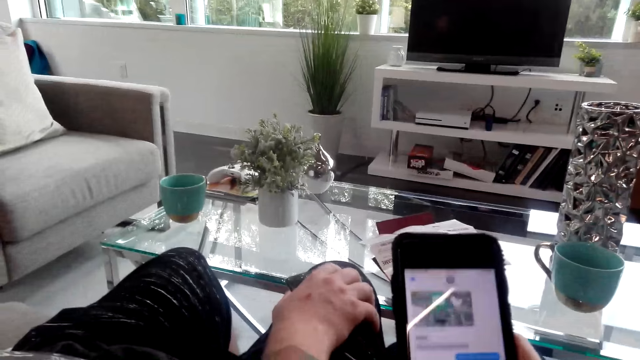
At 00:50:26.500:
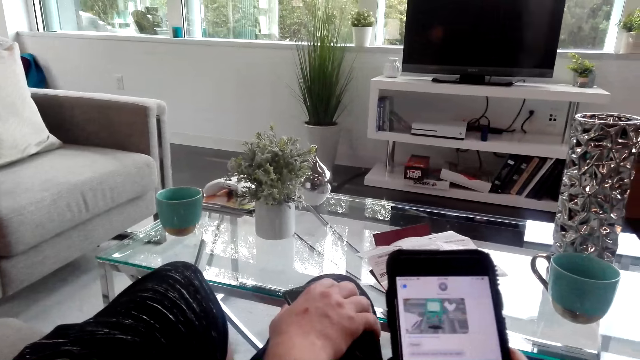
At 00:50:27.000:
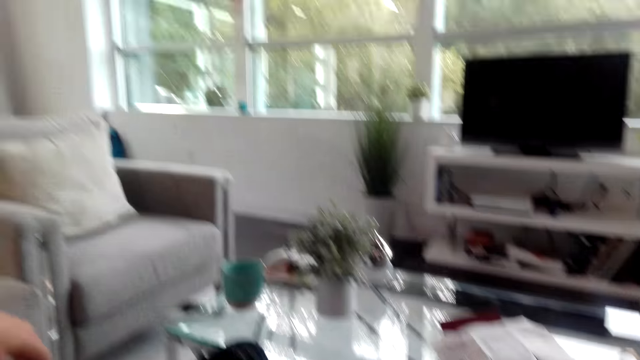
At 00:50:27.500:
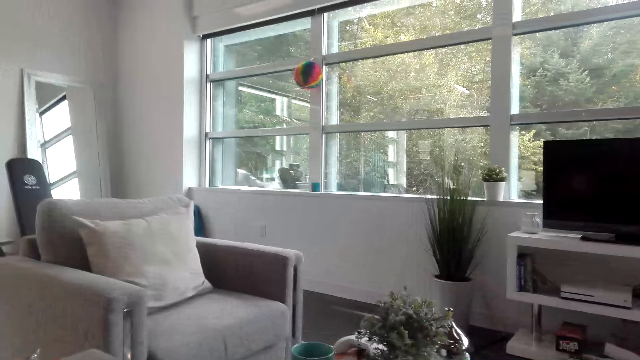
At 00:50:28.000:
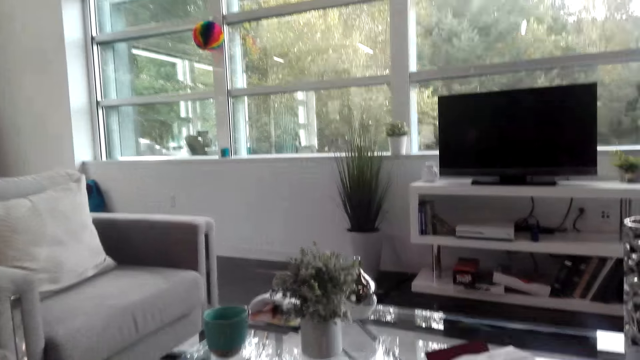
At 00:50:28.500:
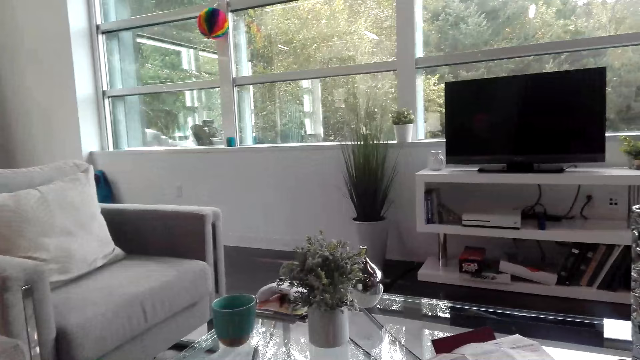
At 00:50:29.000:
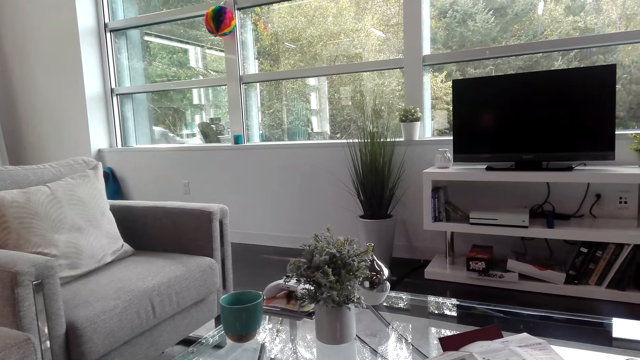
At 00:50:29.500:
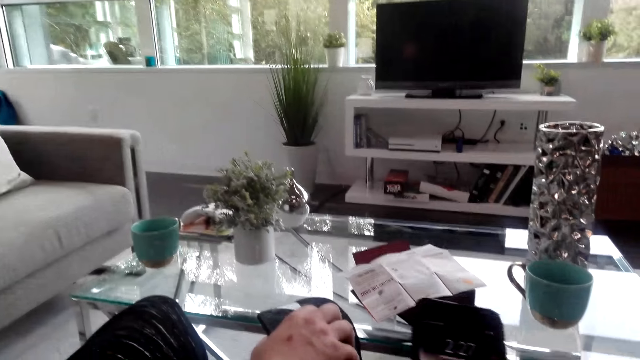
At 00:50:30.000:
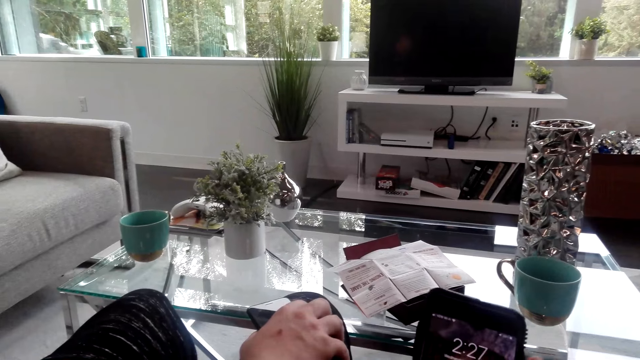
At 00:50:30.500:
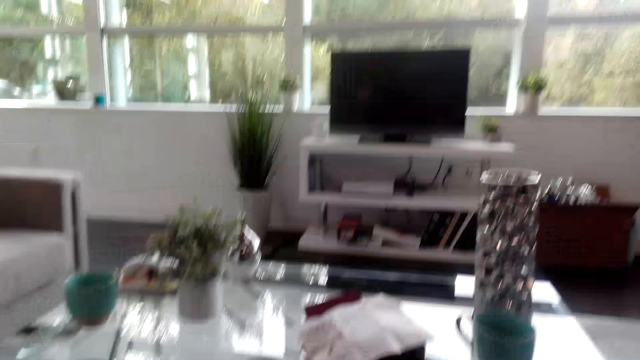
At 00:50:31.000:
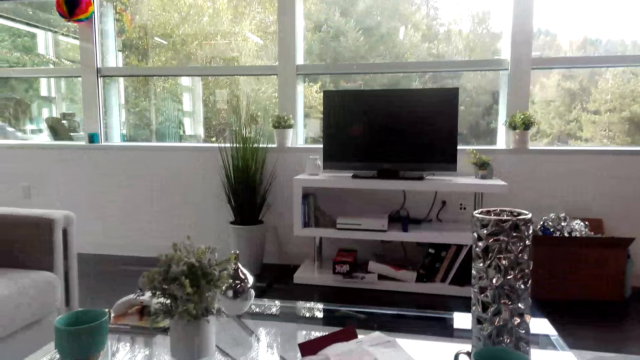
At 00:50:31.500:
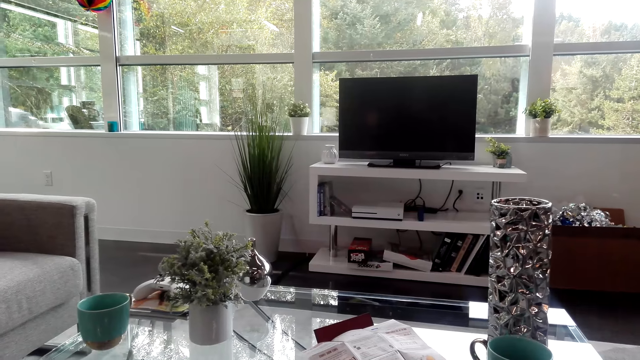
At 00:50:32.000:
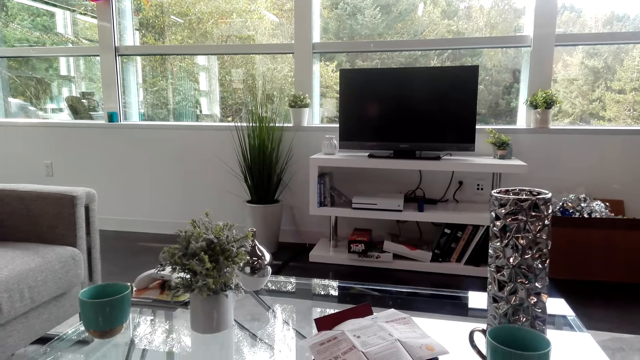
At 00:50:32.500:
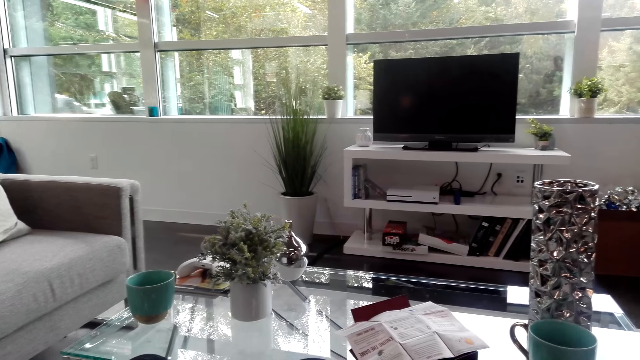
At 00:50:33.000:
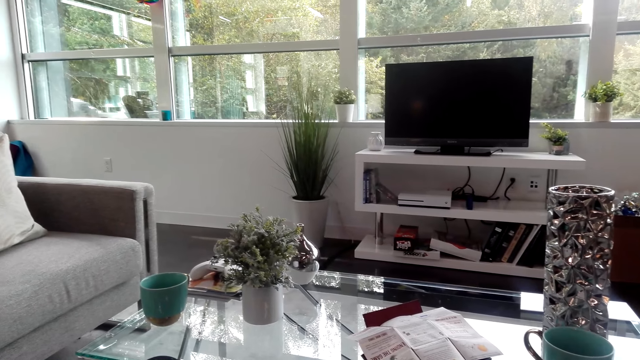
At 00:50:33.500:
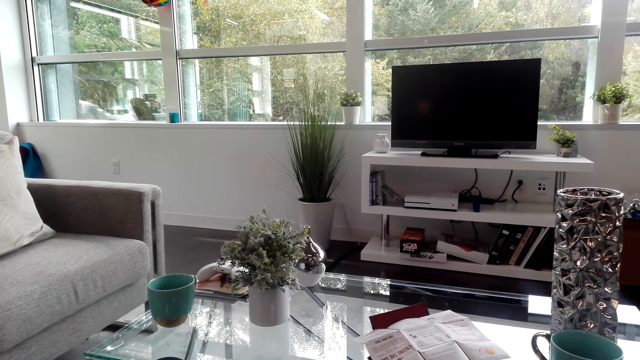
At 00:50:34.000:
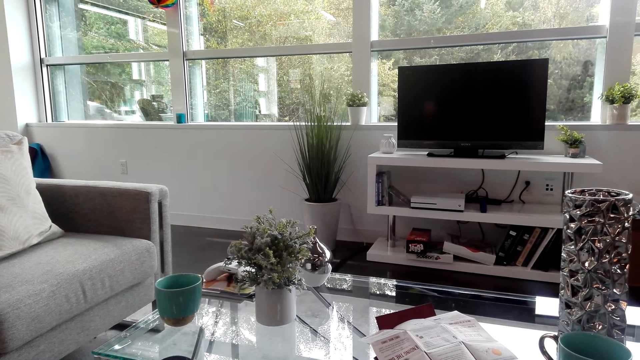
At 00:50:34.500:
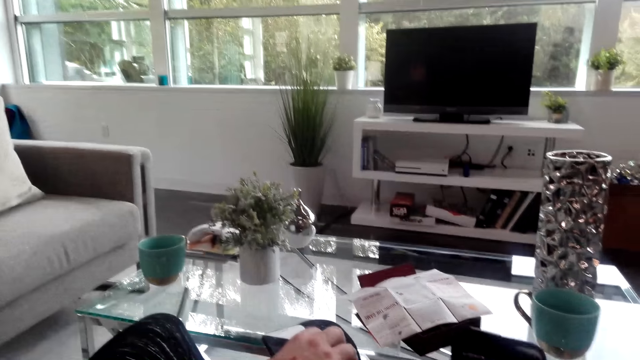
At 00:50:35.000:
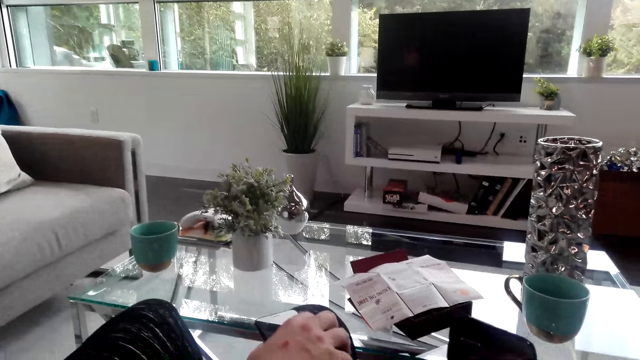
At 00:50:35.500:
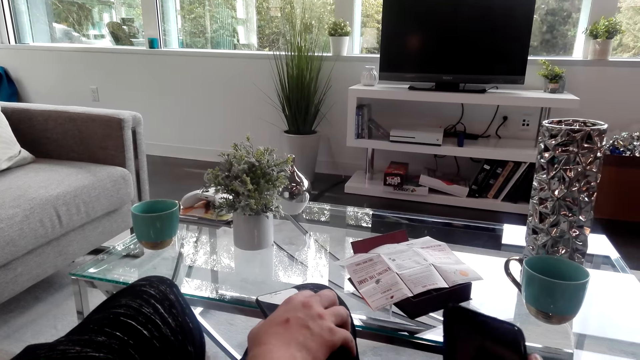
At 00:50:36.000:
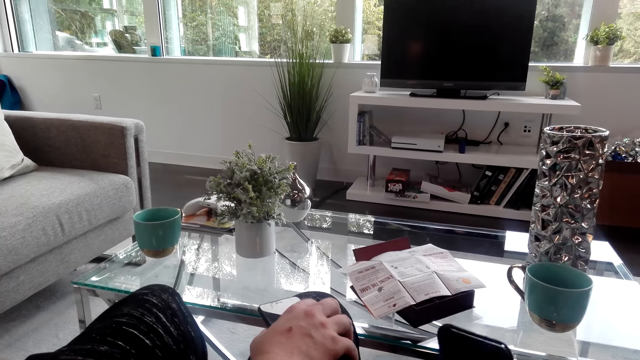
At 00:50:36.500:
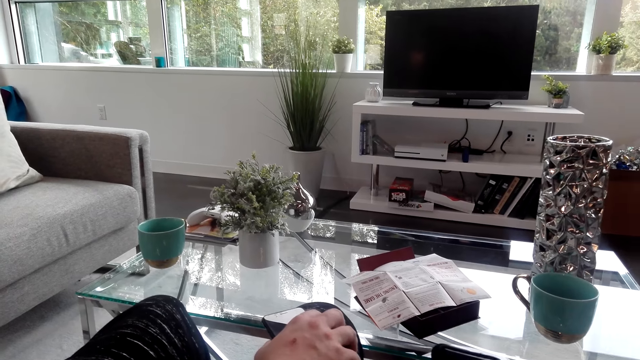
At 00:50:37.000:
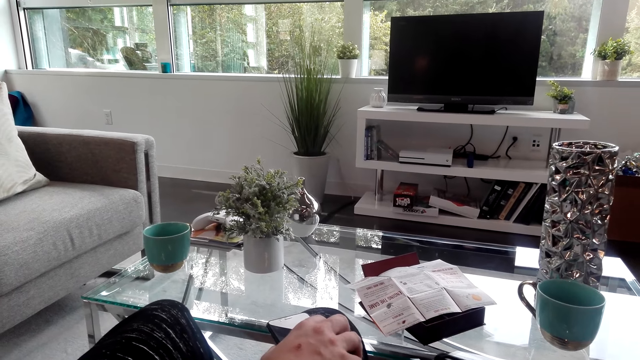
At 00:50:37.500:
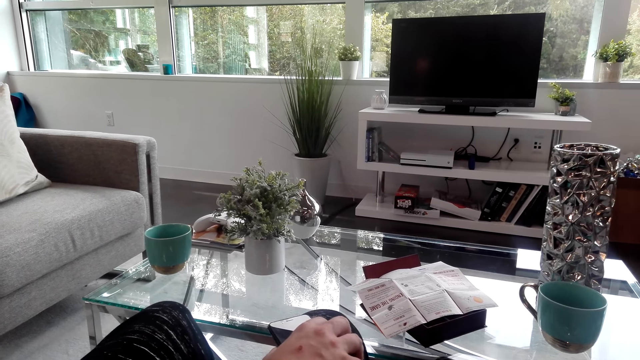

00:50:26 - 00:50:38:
The camera wearer looks around. They scroll on a phone. They look around. They scroll on the phone.

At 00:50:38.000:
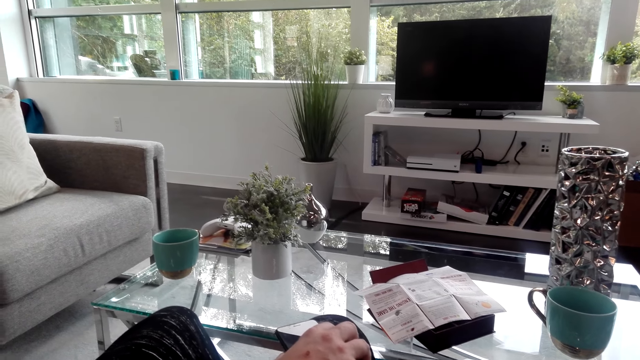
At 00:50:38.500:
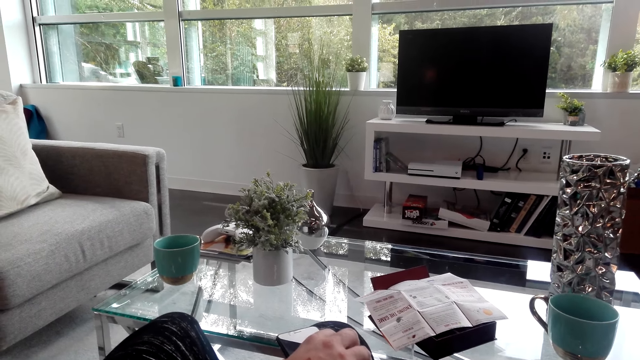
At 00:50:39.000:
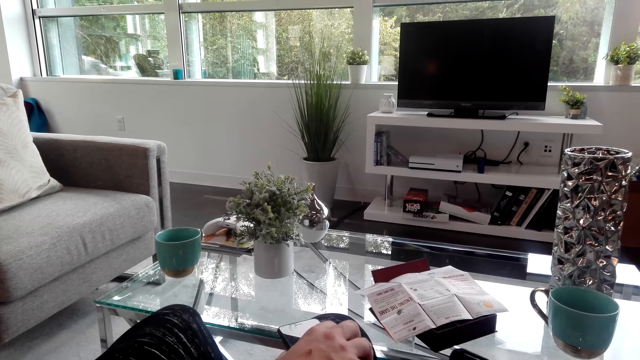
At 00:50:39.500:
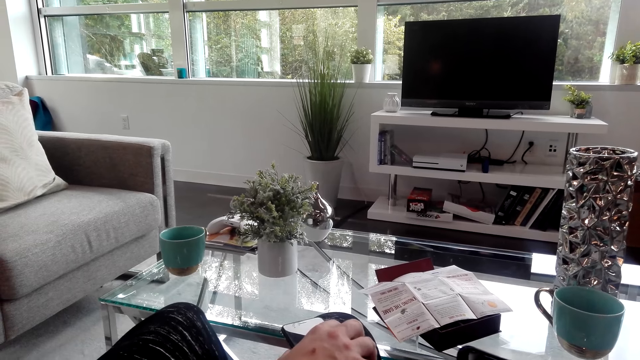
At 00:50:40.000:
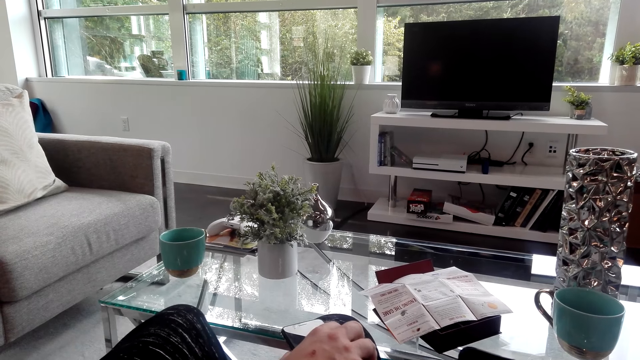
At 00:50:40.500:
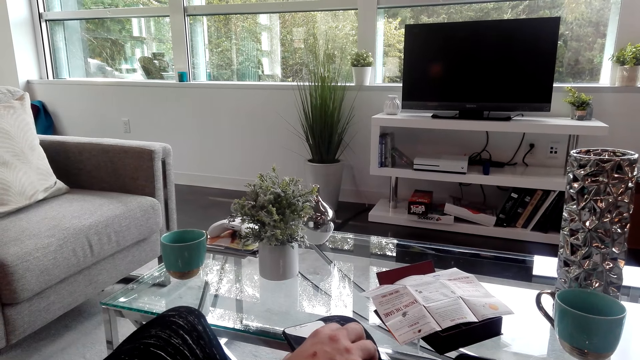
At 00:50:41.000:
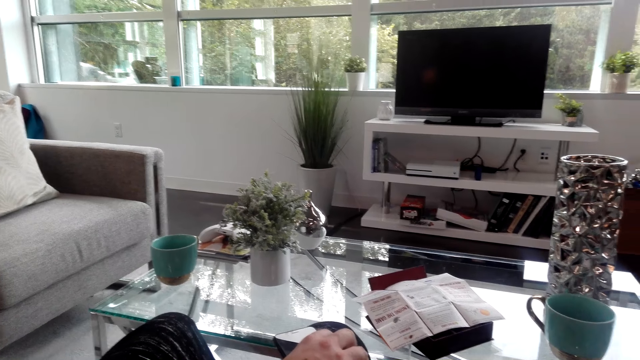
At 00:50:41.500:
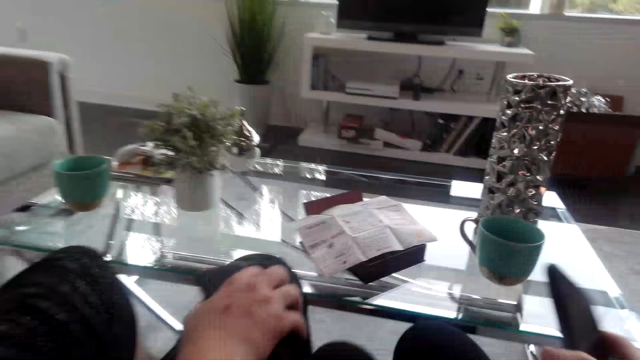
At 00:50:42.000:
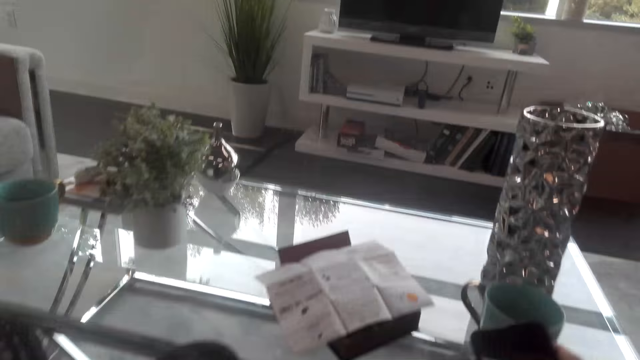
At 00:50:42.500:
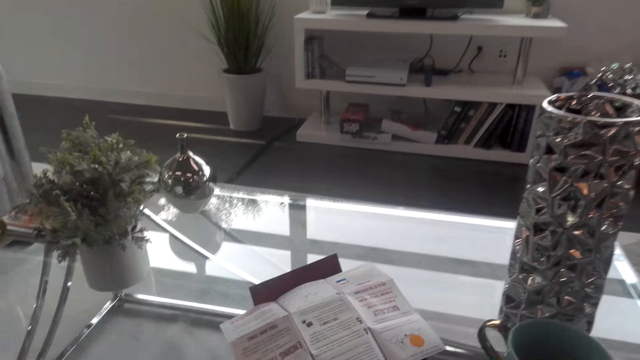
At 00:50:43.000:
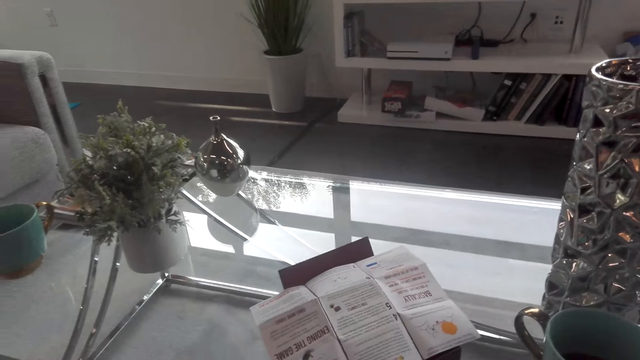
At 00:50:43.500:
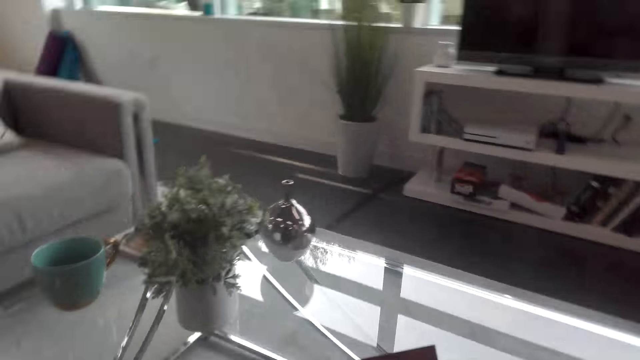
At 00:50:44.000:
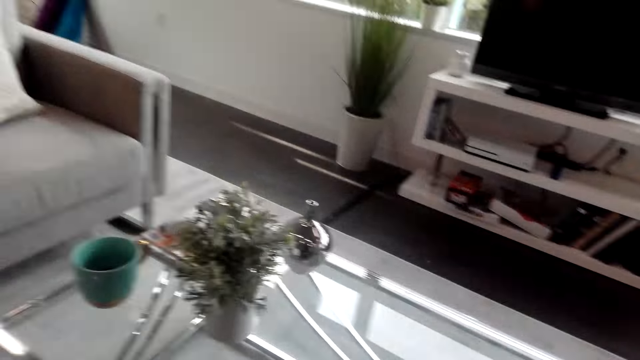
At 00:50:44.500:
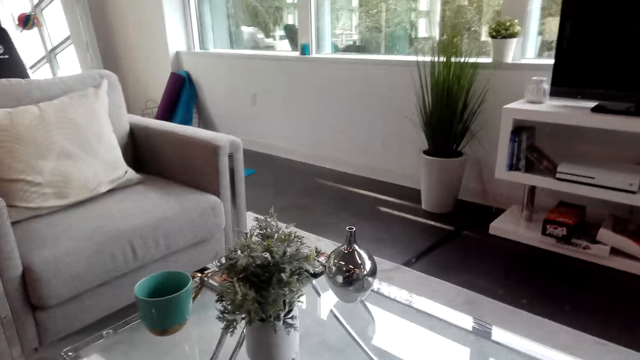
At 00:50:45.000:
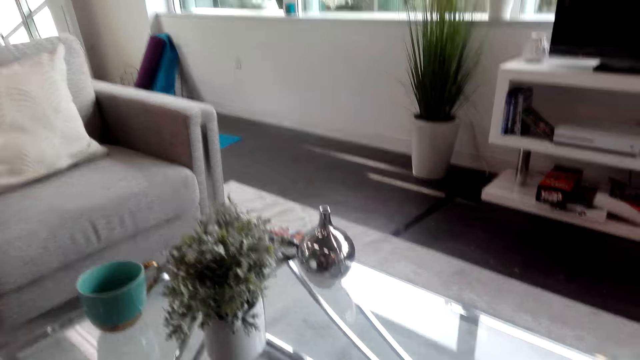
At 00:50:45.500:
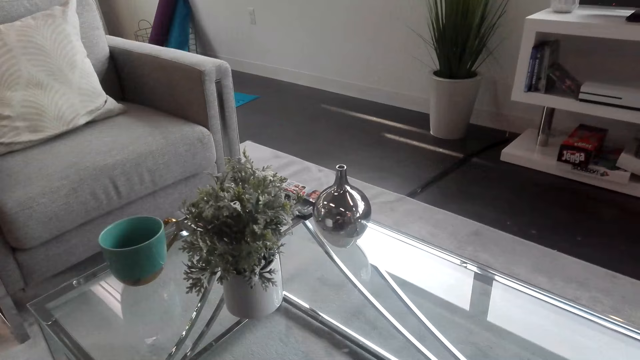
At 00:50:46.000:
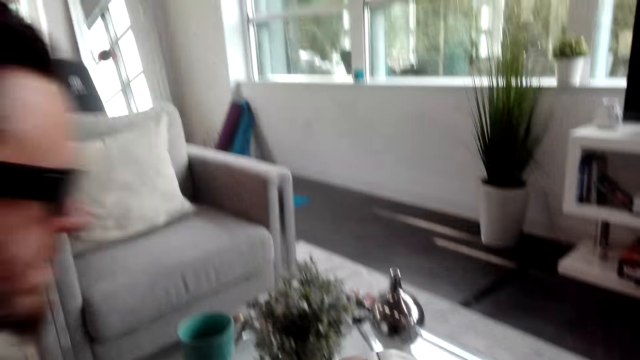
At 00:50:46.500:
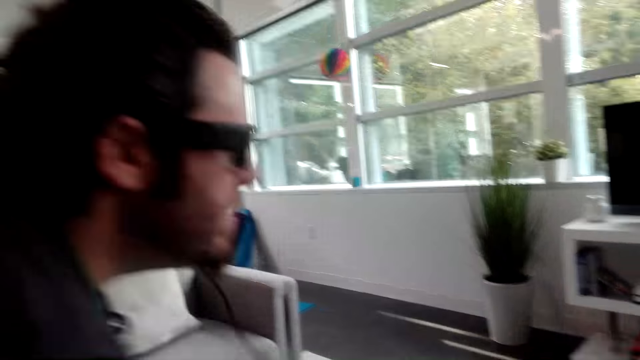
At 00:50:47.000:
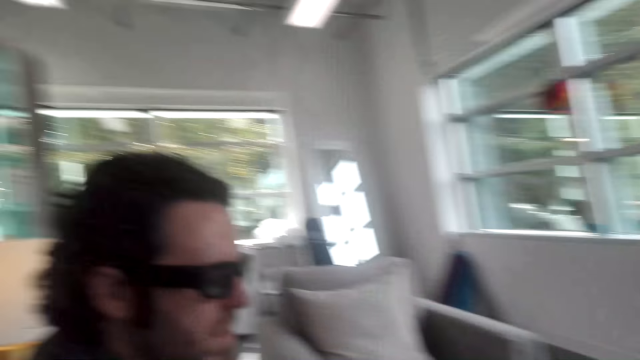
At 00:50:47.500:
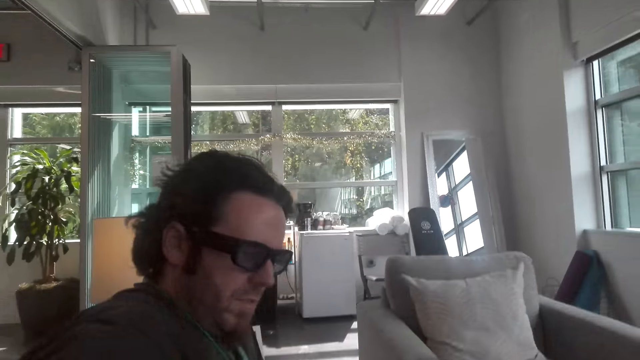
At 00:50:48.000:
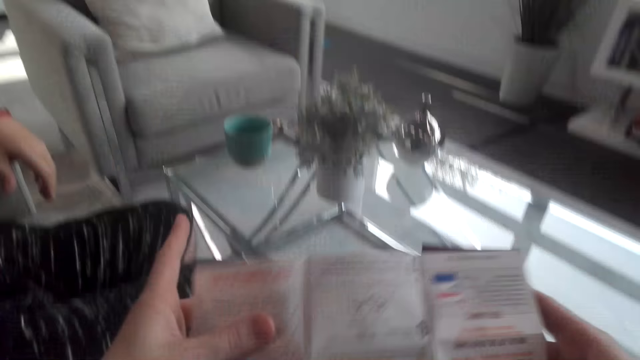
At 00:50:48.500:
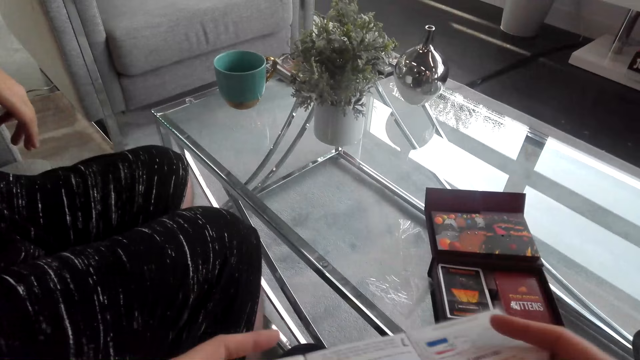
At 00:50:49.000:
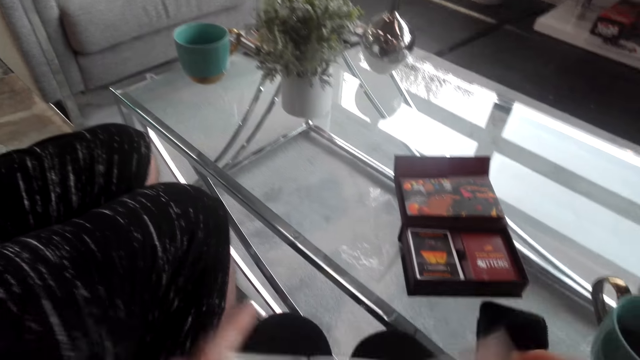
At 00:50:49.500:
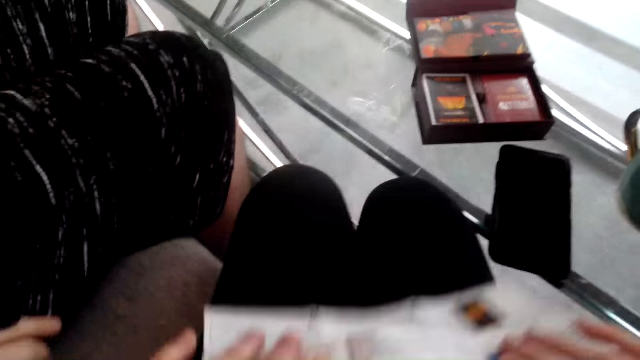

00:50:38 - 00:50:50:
The camera wearer looks around. They pick up a magazine on a table. They open the magazine. They align the magazine.
